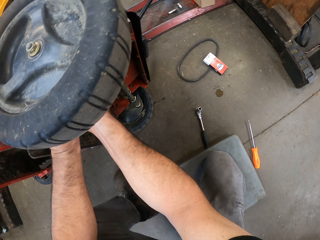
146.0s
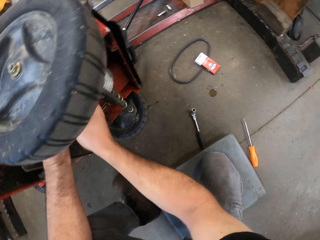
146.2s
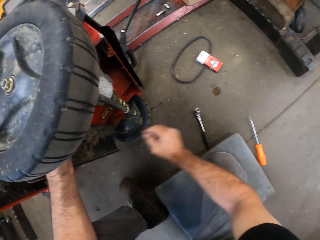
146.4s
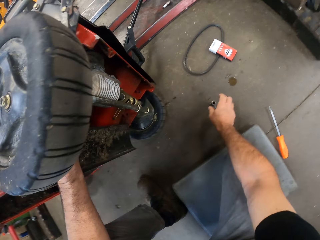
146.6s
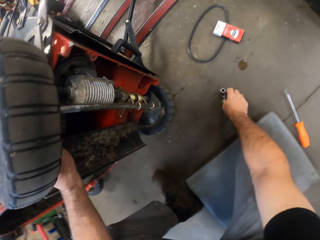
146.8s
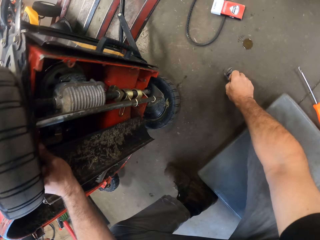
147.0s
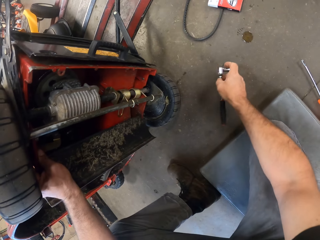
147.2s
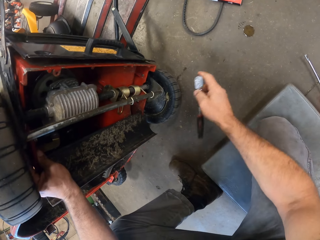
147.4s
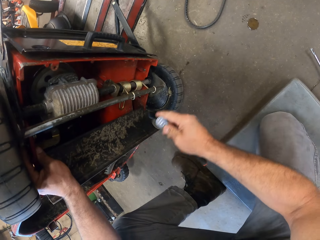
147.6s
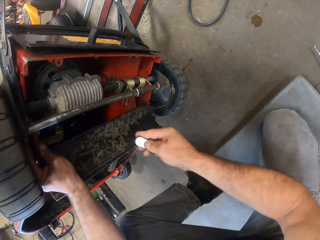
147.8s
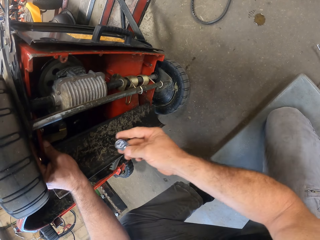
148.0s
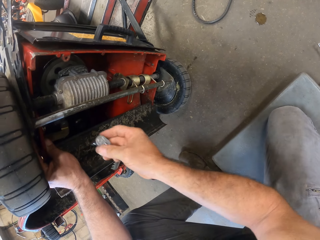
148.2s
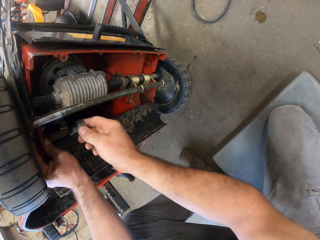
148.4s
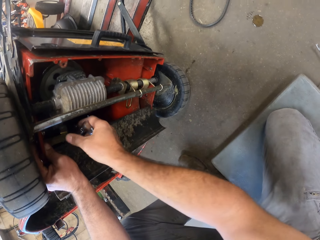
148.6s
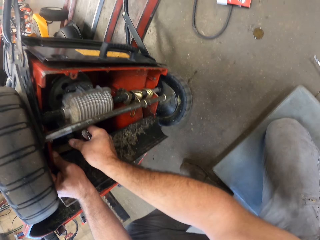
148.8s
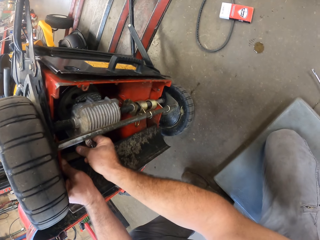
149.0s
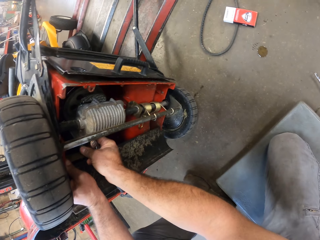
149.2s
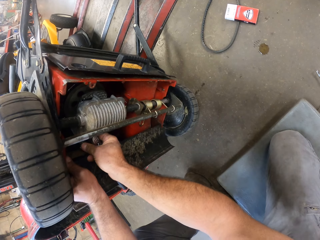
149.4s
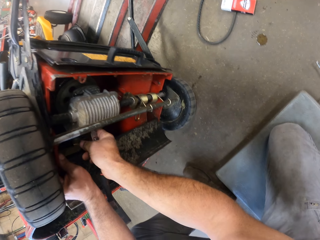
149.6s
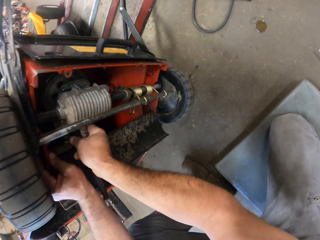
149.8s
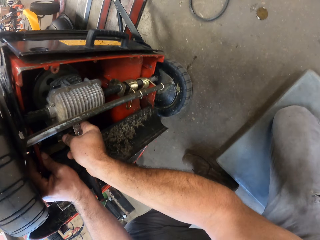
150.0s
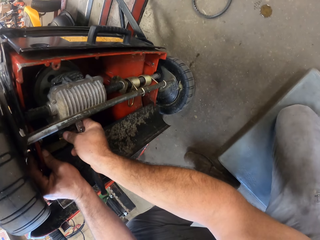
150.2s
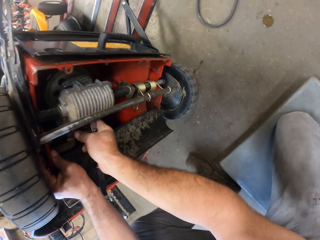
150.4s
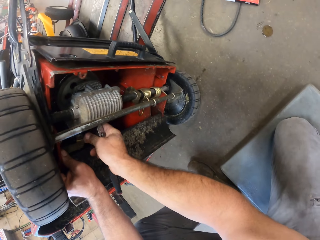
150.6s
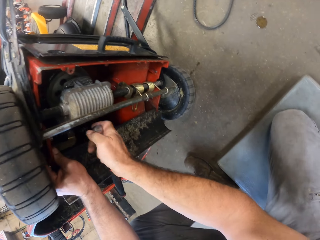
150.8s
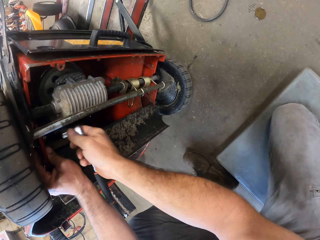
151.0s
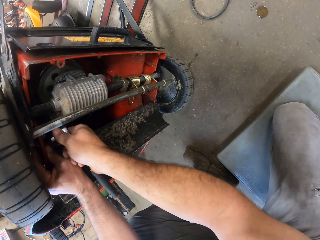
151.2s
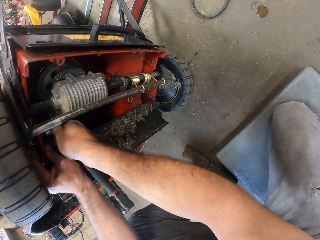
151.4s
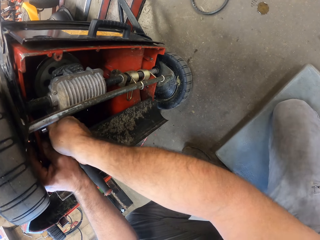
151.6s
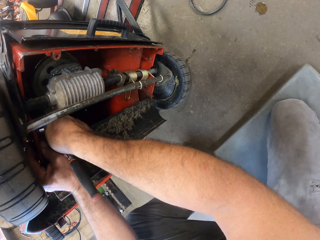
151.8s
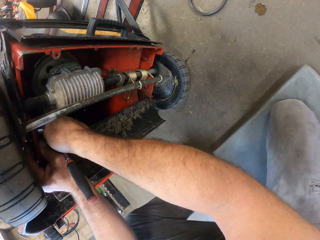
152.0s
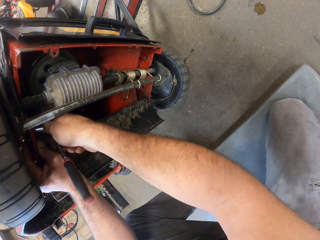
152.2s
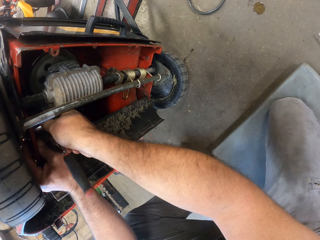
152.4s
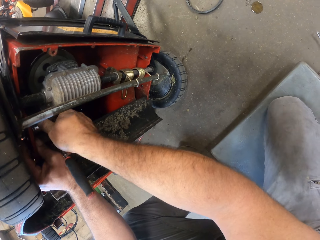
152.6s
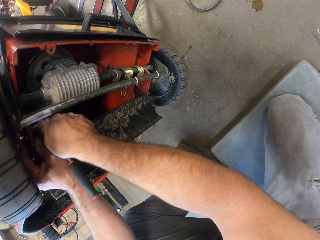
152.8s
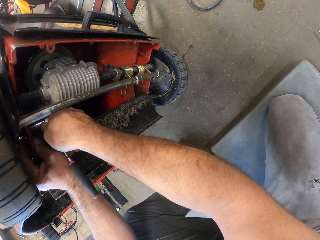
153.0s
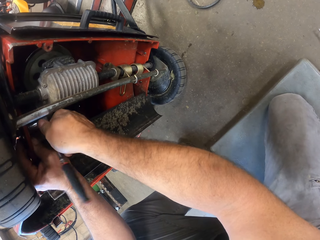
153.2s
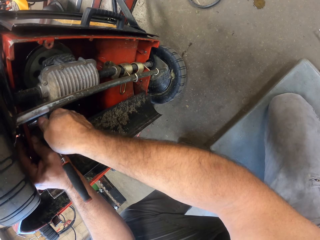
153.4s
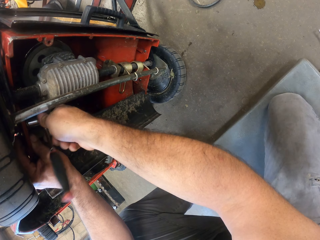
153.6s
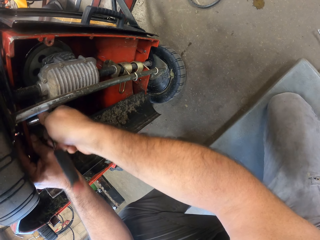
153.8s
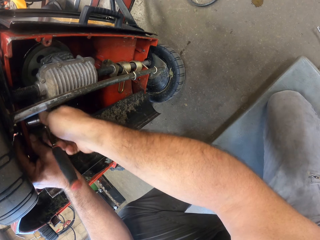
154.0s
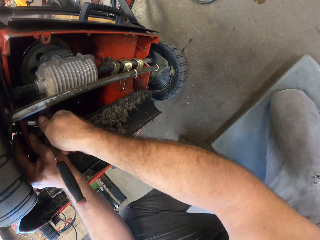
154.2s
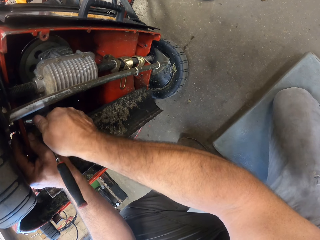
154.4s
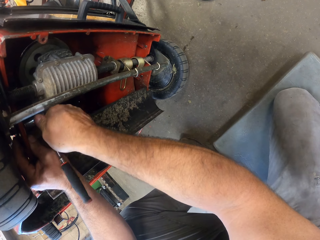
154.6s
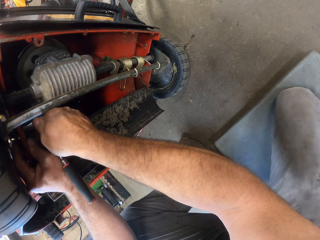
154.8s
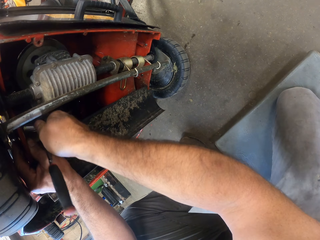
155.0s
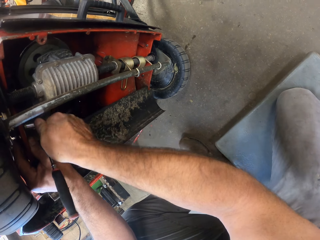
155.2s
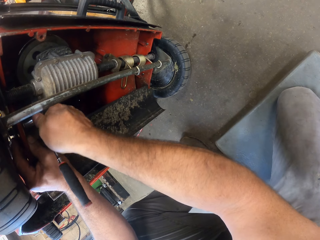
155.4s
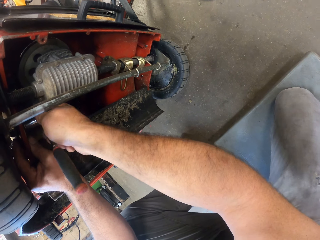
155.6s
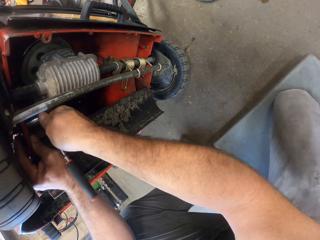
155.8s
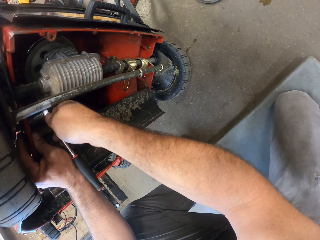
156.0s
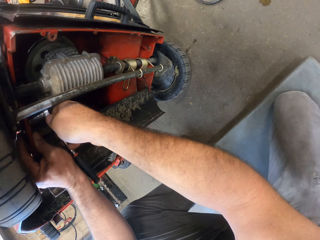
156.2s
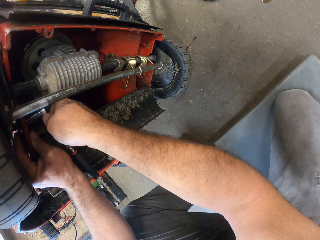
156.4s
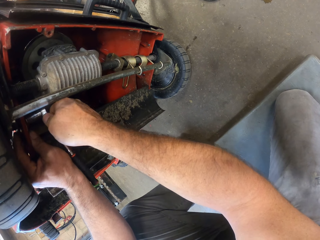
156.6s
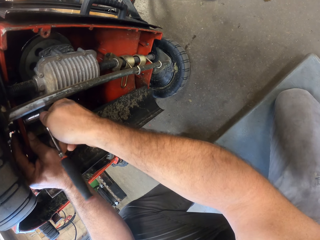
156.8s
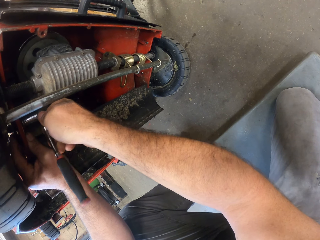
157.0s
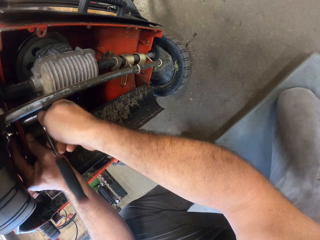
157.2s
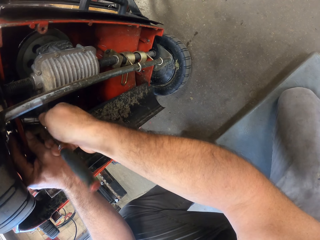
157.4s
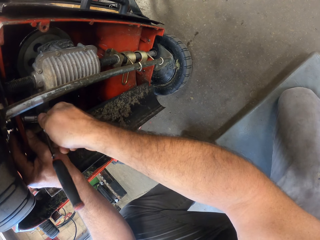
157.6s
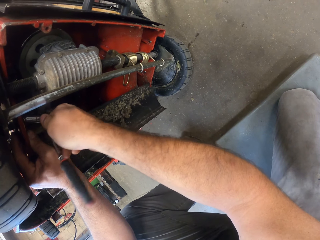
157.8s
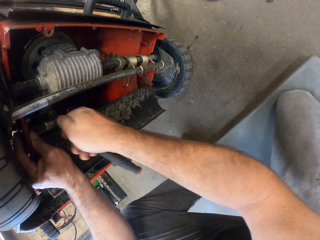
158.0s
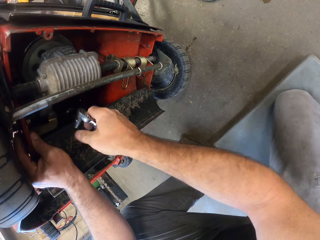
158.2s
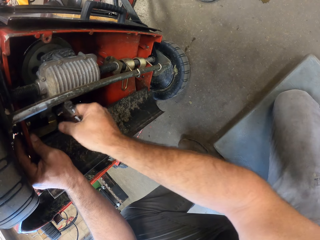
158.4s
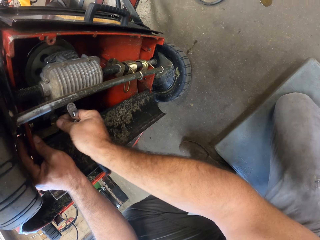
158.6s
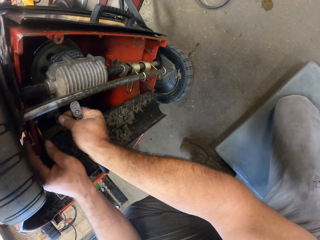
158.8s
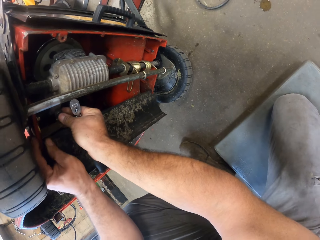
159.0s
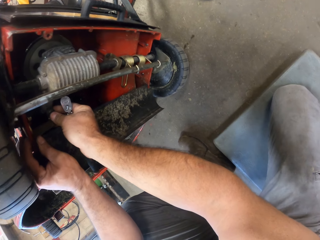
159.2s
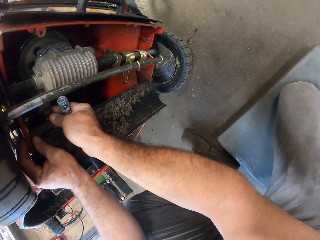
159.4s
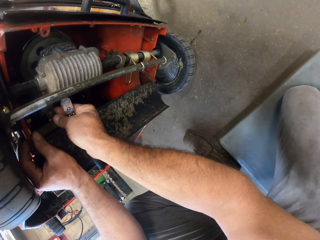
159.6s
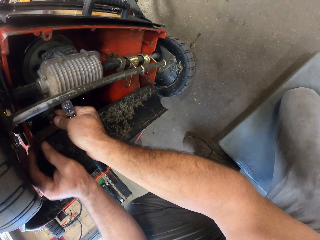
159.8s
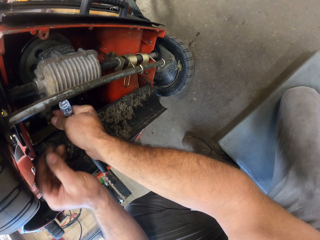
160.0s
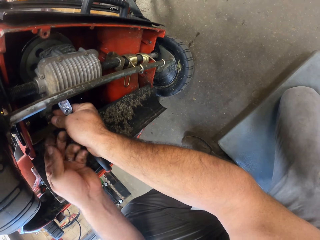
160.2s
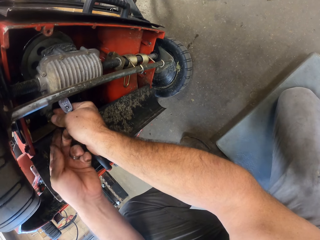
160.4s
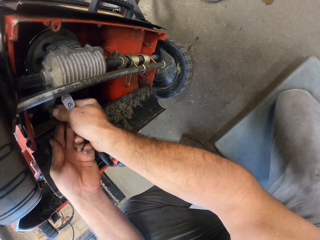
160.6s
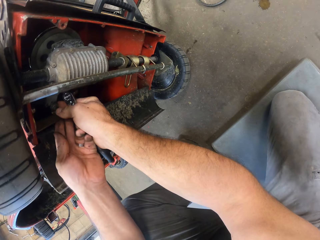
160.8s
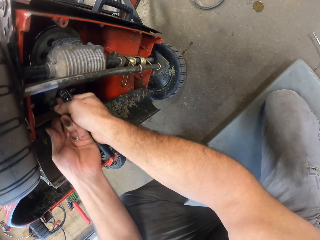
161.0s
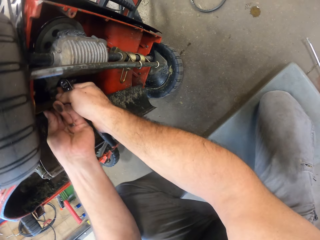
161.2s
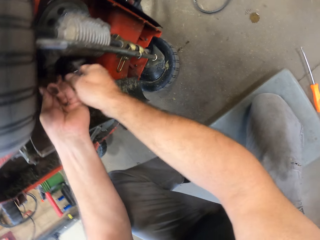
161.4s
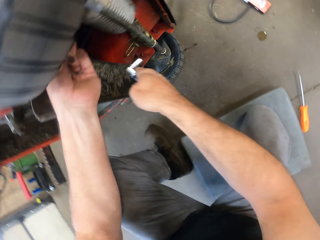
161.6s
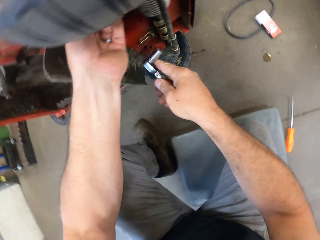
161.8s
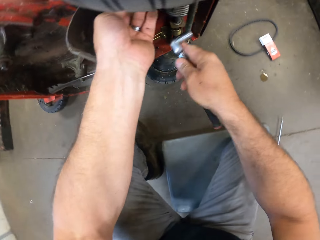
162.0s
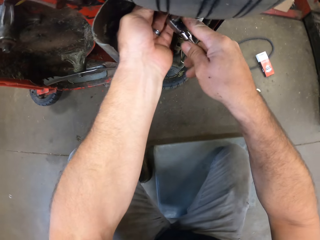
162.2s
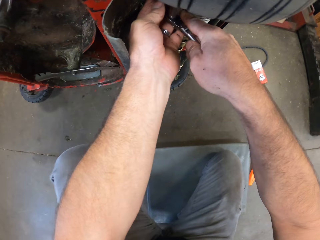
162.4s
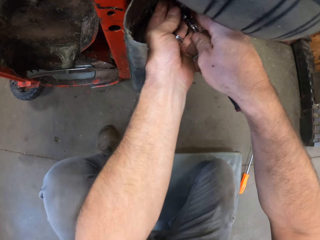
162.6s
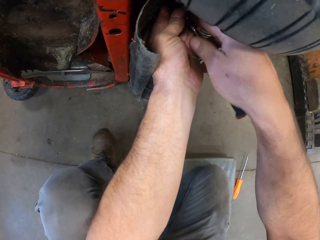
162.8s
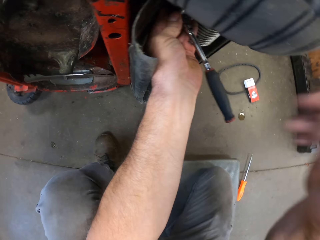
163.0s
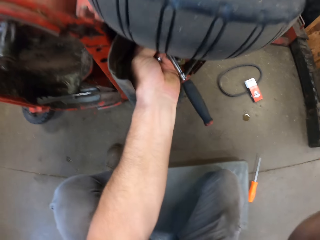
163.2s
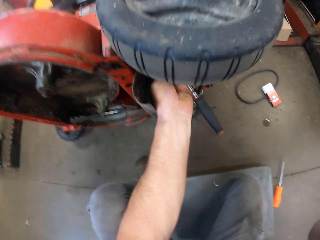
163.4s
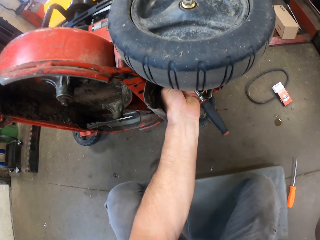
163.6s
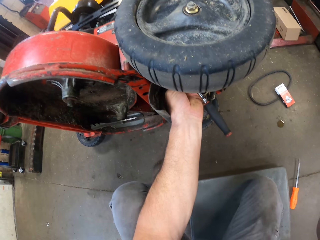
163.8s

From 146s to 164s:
The camera wearer picks up a socket wrench or nut driver from the floor. He holds the nut driver. He drives the bolt into the mower with his right hand. He fits something with his hand. He tightens the bolt with the socket wrench. He holds the nut driver. He fits something with his hands. He drives the bolt into the mower with his right hand. He holds something. He passes the nut driver to the left hand. He tightens the bolt with the socket wrench. He fixes the camera.
